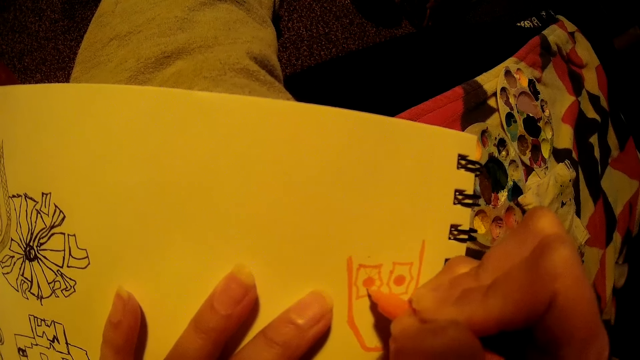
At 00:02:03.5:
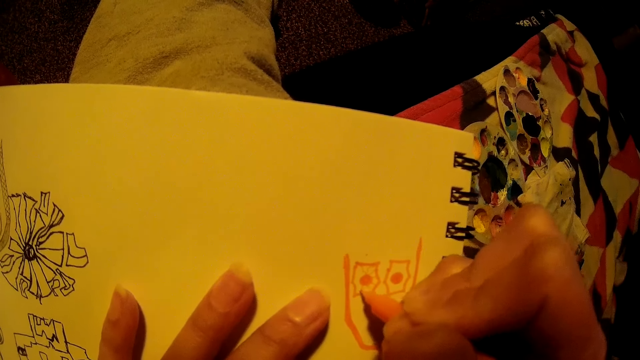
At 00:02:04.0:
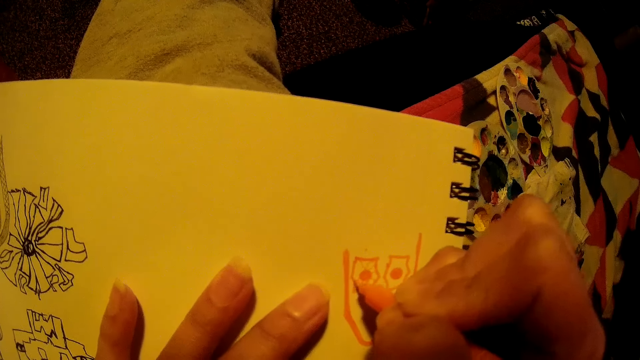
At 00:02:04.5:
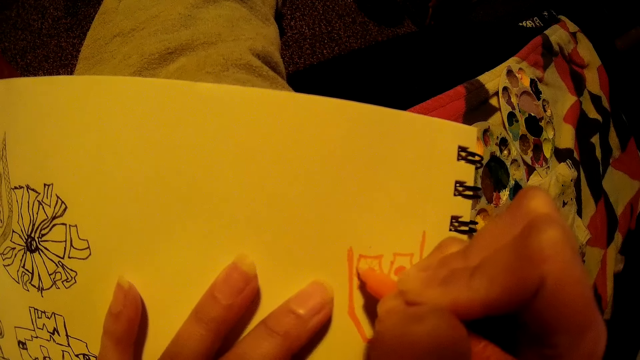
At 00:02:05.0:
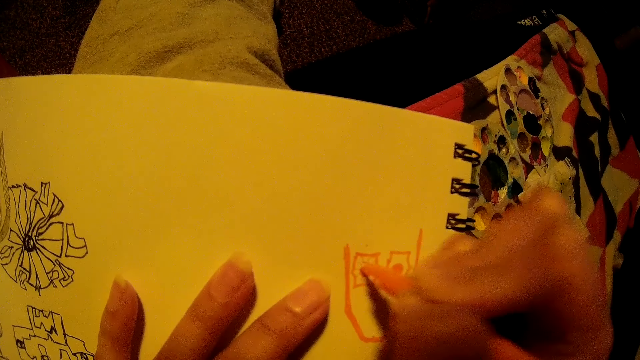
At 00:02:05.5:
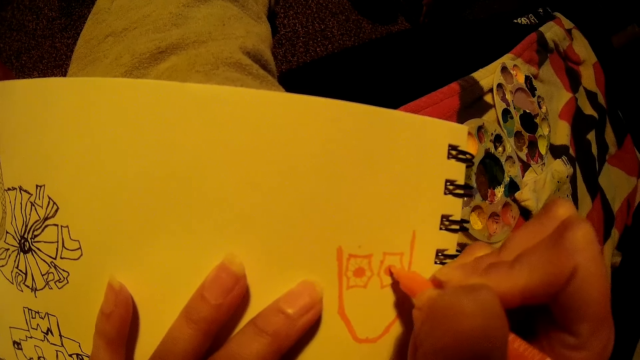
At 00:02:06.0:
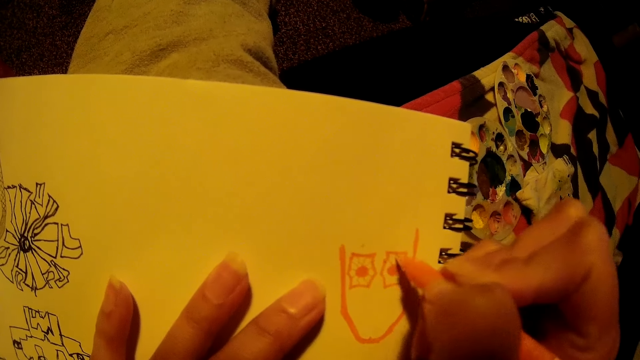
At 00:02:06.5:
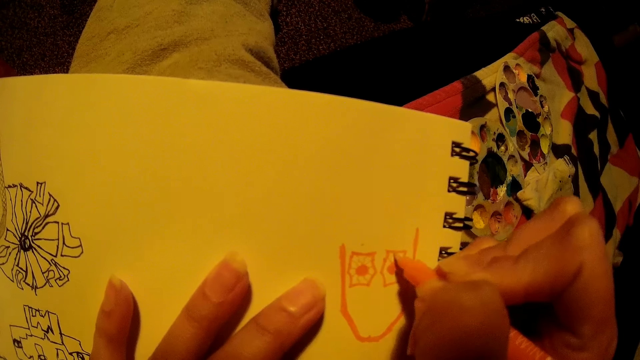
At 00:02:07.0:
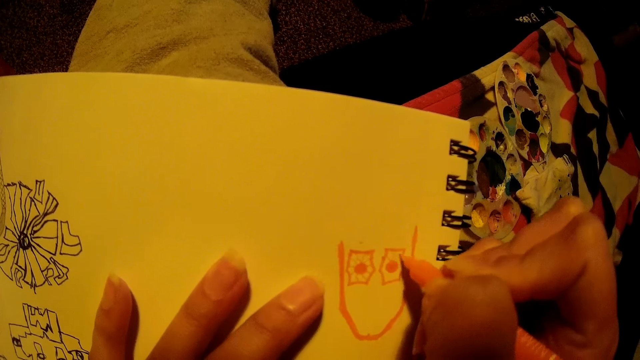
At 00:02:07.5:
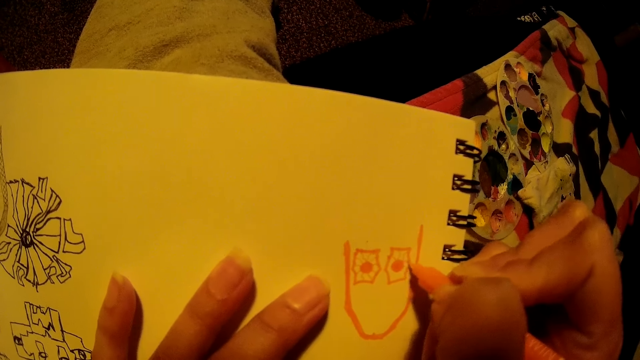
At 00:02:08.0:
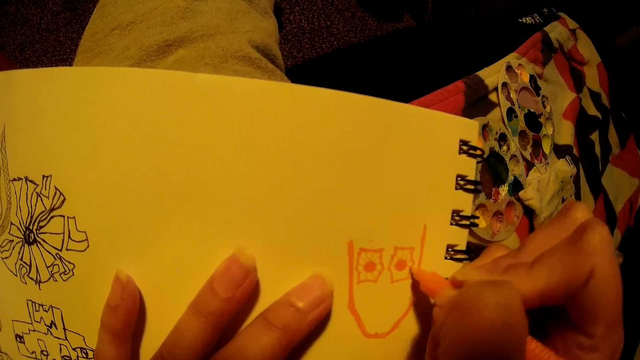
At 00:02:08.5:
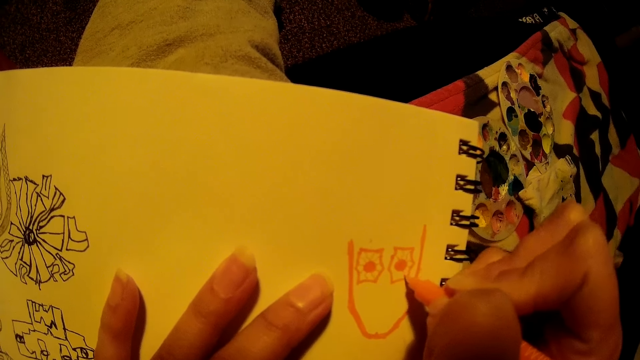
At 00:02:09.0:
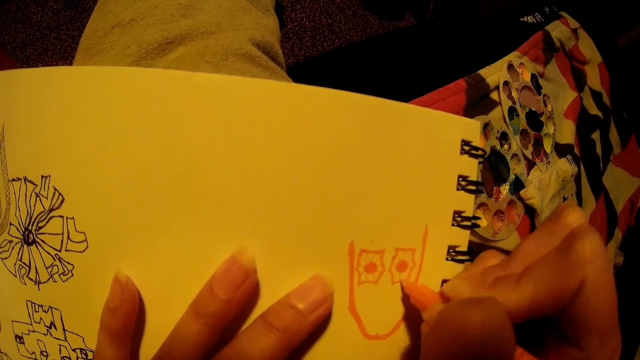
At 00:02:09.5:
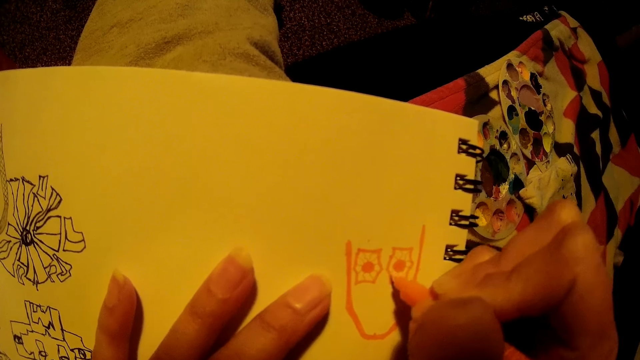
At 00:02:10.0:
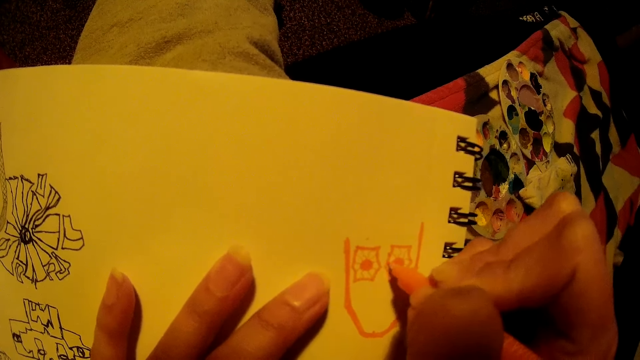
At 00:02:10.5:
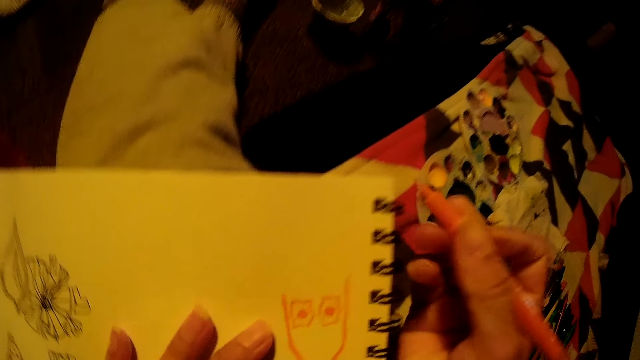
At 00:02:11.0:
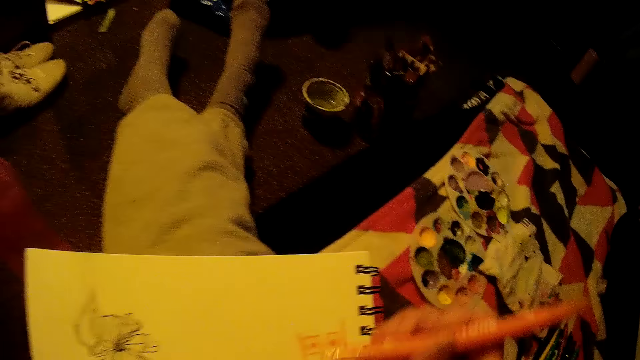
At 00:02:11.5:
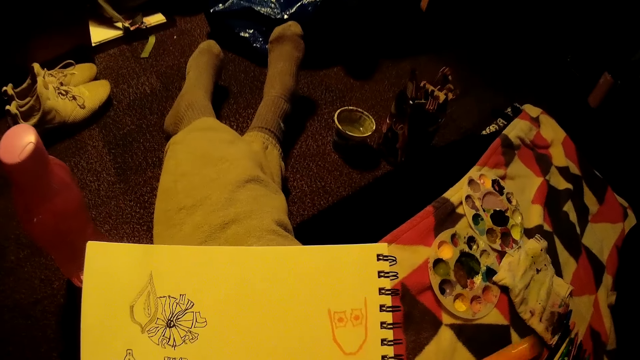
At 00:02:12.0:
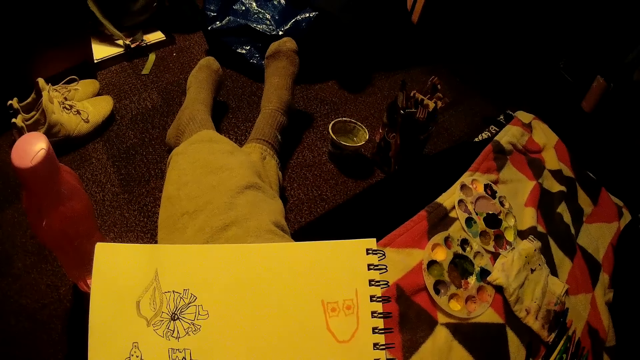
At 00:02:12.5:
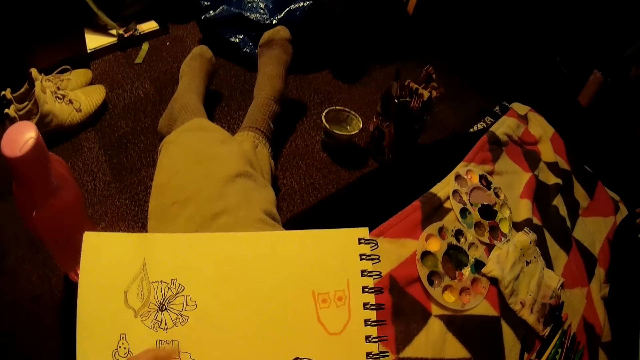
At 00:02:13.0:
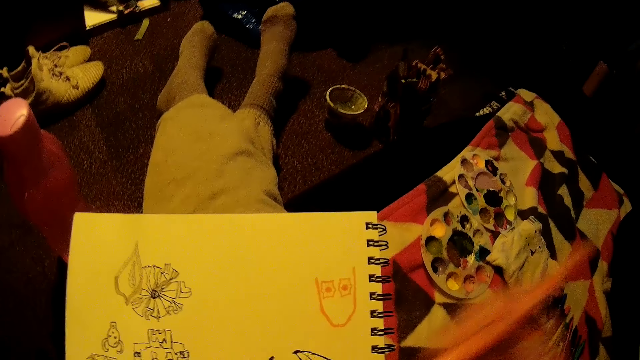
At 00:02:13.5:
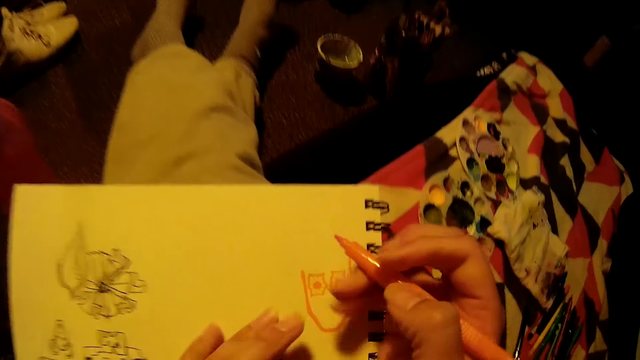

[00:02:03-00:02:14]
The camera wearer draws on a paper pad with a drawing pen. They lift up the drawing pen.

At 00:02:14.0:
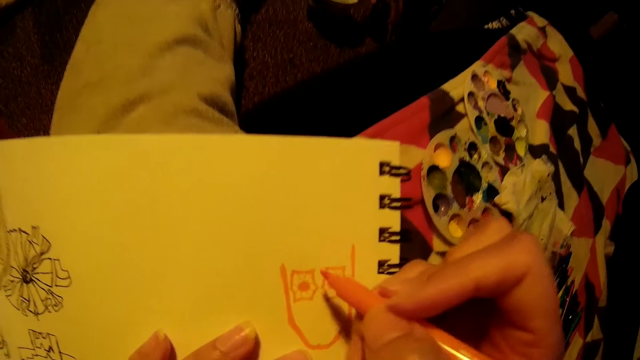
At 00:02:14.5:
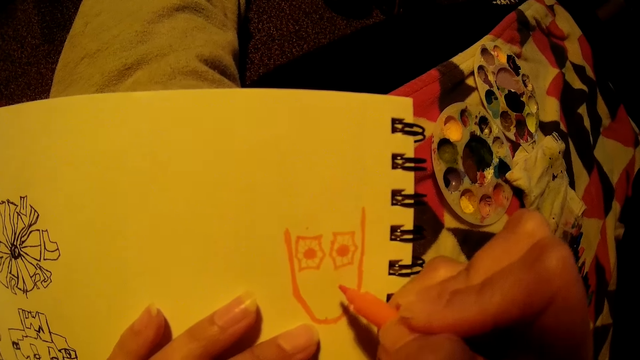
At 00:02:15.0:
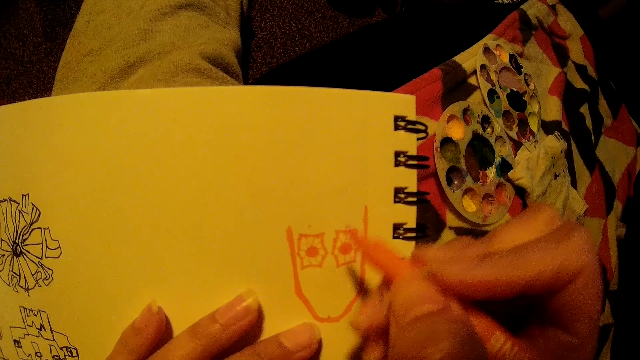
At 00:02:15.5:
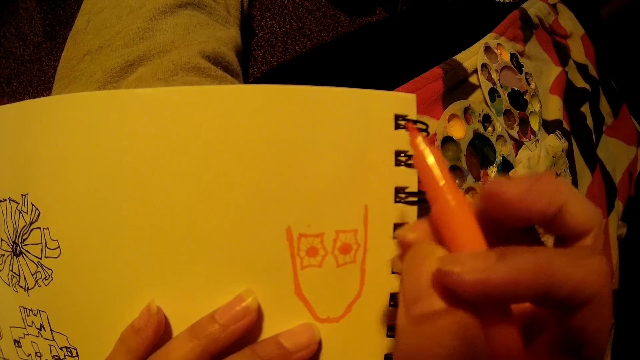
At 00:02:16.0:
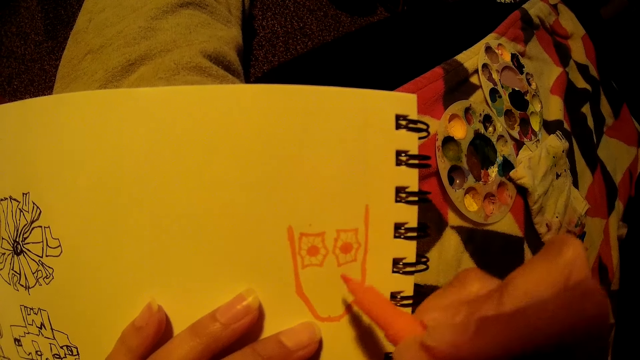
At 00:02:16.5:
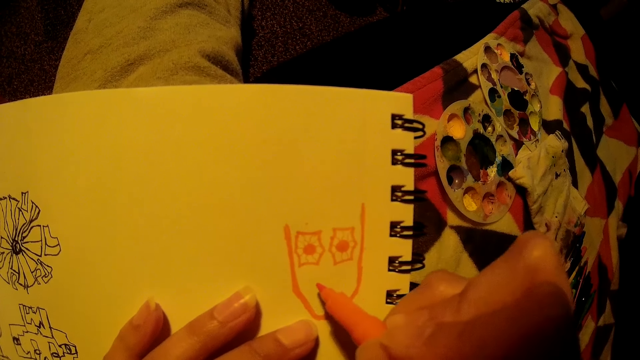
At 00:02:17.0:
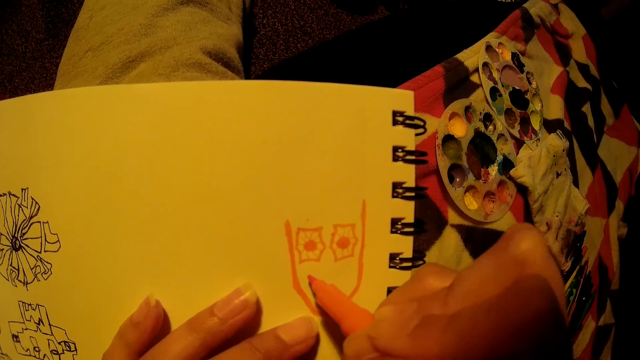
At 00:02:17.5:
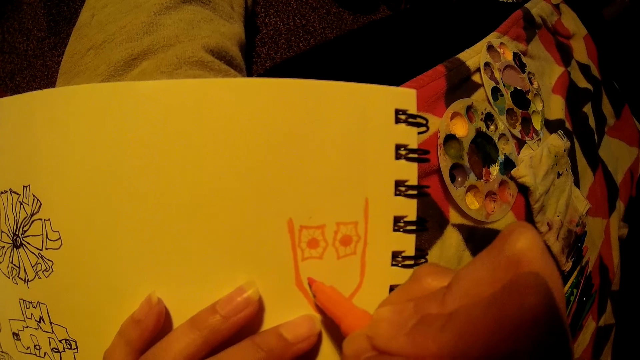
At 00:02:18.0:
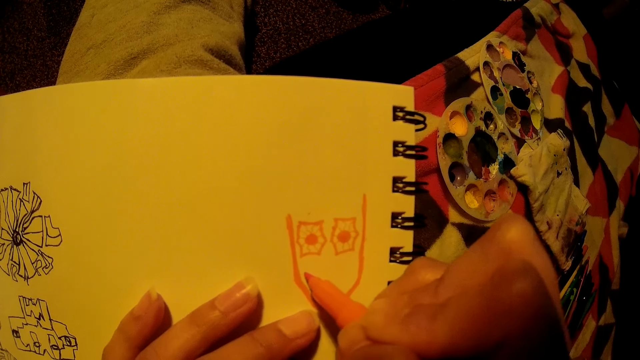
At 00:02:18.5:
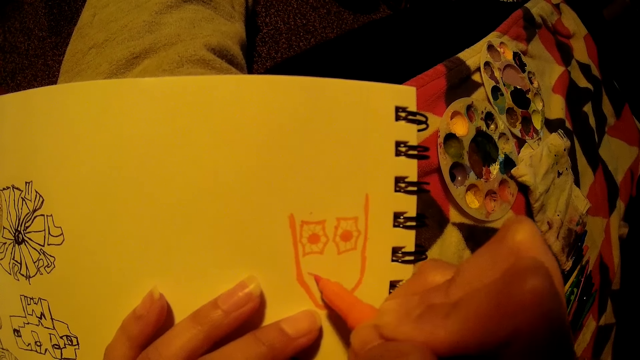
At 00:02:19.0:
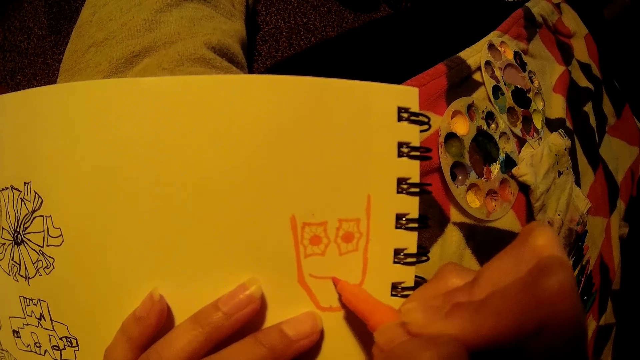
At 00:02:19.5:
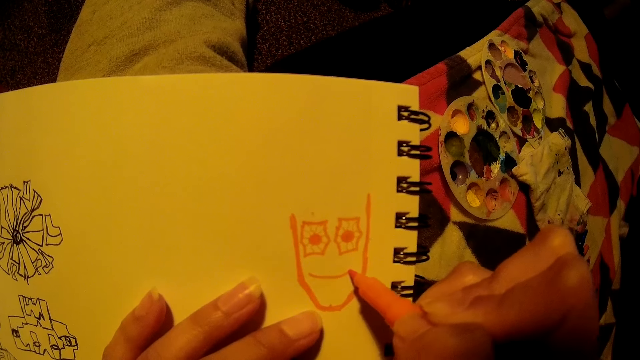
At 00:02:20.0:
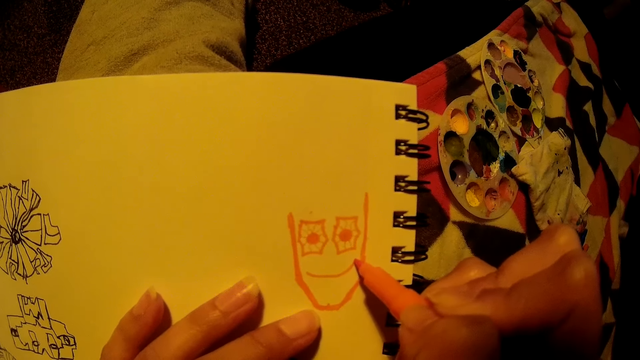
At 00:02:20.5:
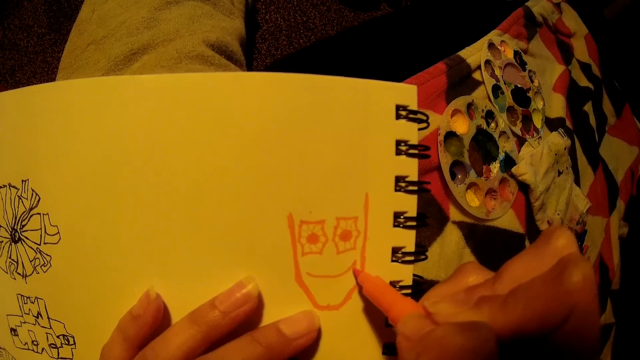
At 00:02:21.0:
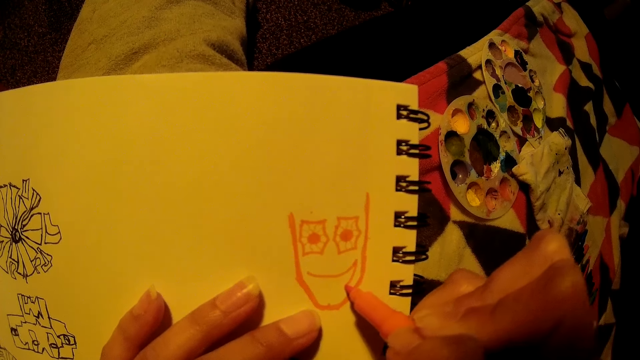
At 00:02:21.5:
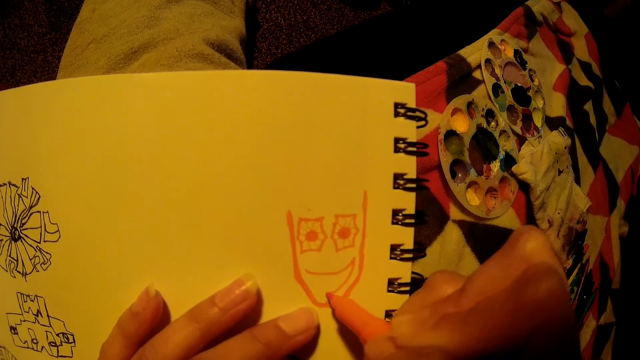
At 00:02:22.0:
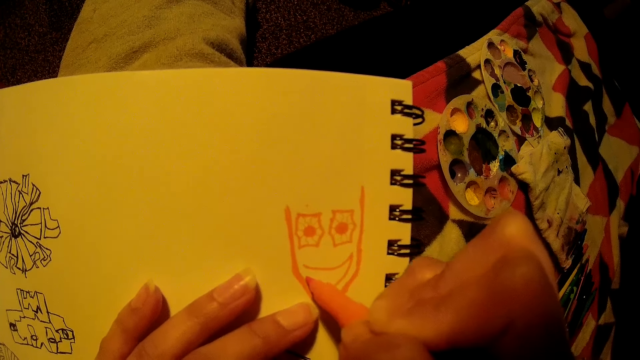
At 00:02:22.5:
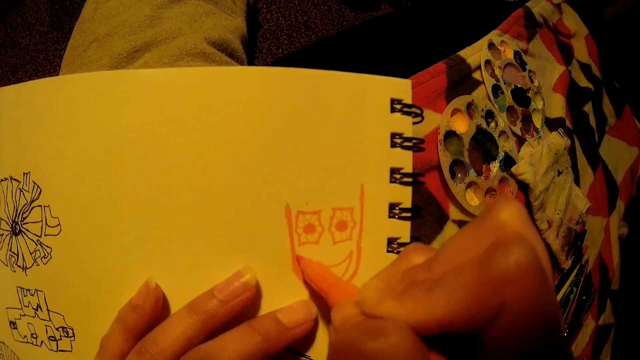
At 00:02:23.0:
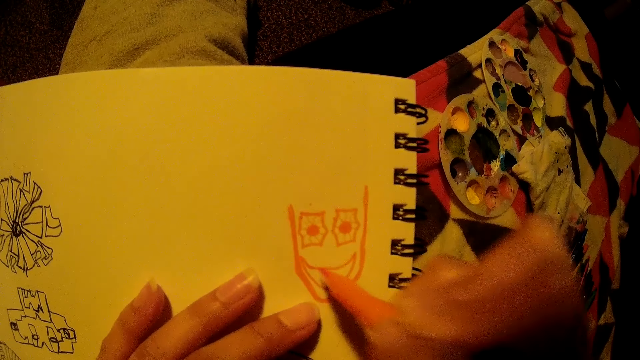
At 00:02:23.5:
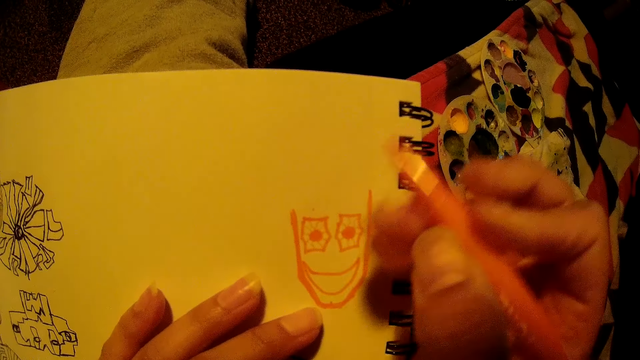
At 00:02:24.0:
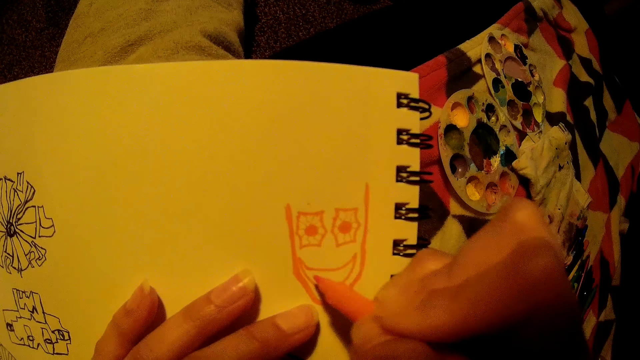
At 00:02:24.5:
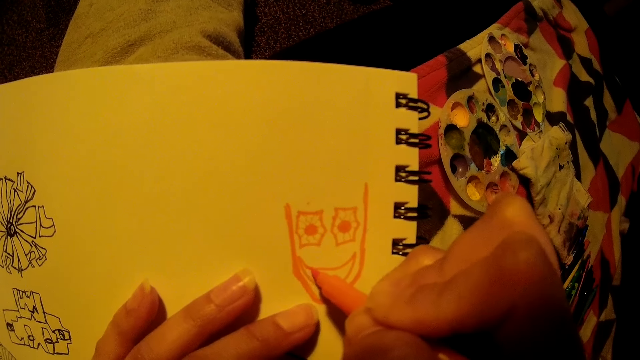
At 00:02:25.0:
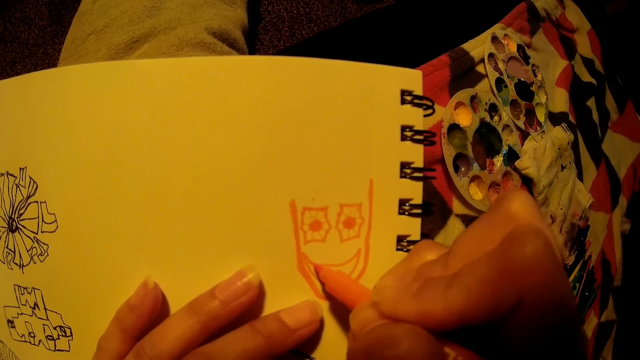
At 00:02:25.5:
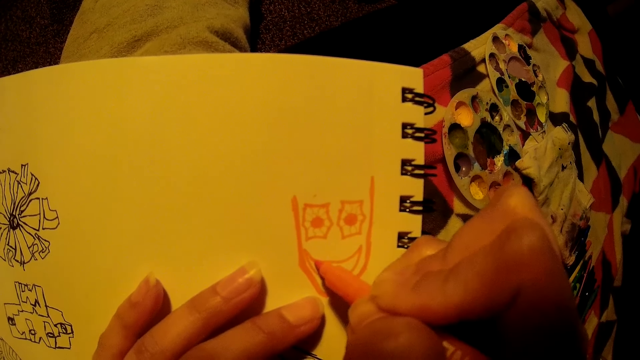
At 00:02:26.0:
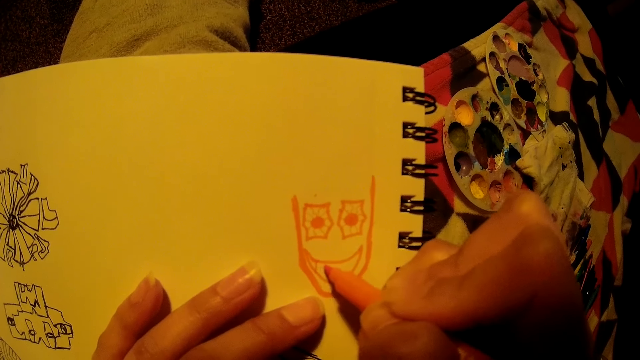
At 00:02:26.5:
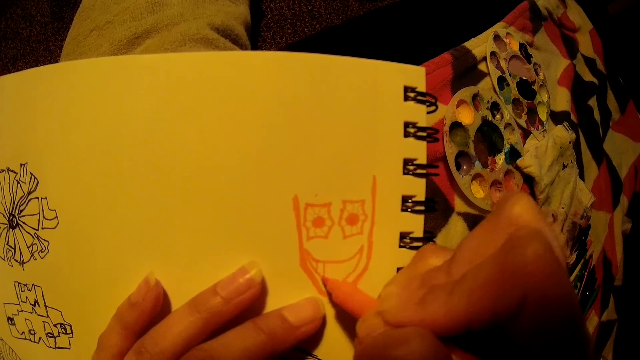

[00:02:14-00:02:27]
The camera wearer lifts up a drawing pen. They draw on a paper pad with the drawing pen. They lift up the drawing pen and draw on the paper pad with the drawing pen.
